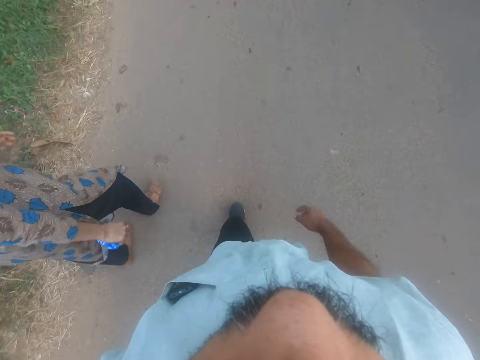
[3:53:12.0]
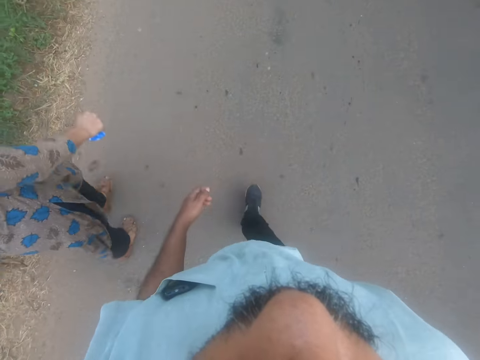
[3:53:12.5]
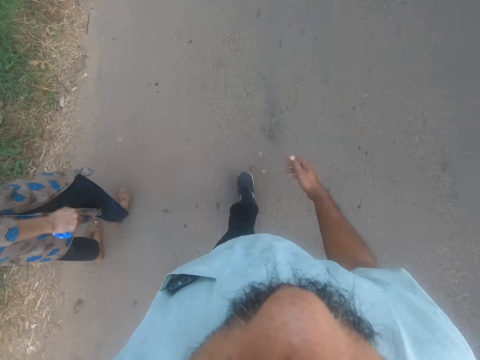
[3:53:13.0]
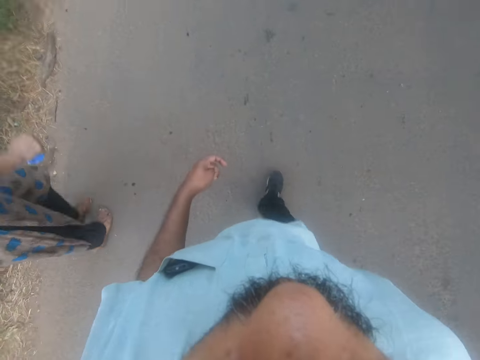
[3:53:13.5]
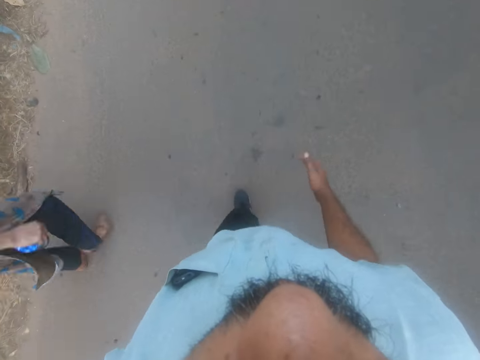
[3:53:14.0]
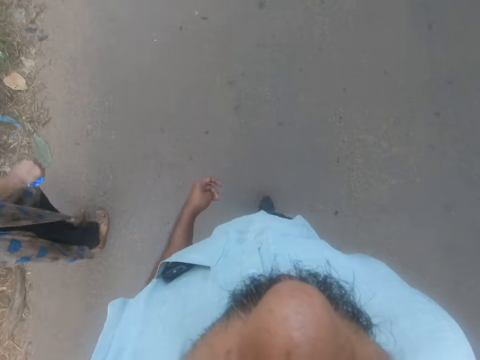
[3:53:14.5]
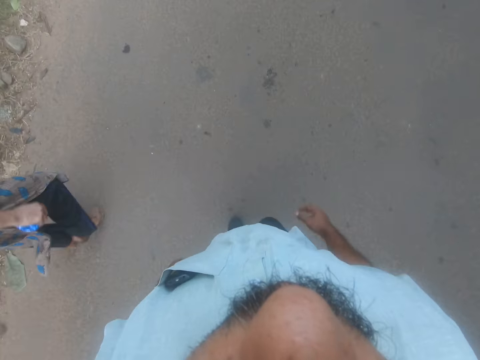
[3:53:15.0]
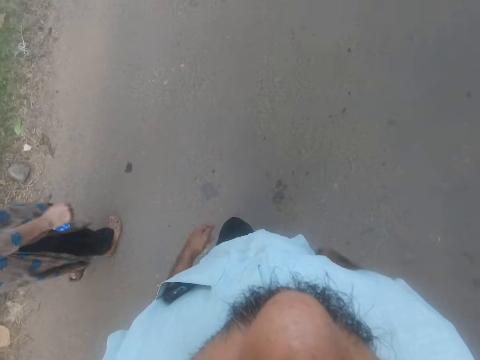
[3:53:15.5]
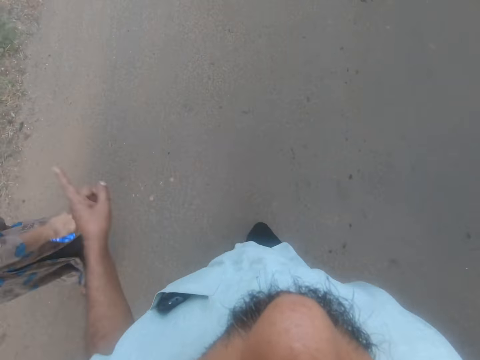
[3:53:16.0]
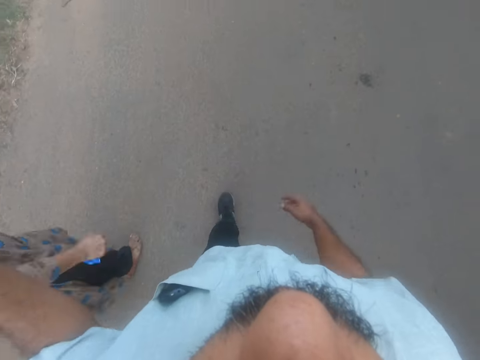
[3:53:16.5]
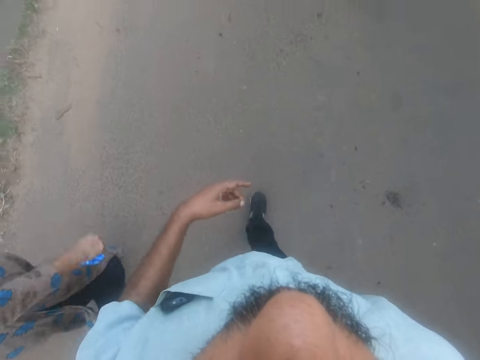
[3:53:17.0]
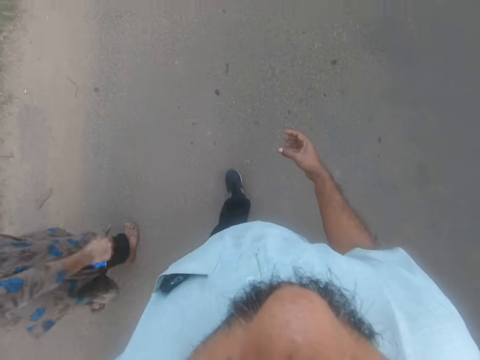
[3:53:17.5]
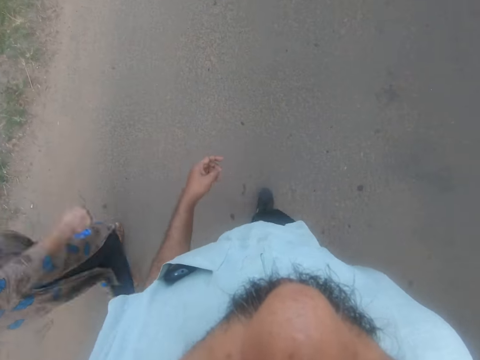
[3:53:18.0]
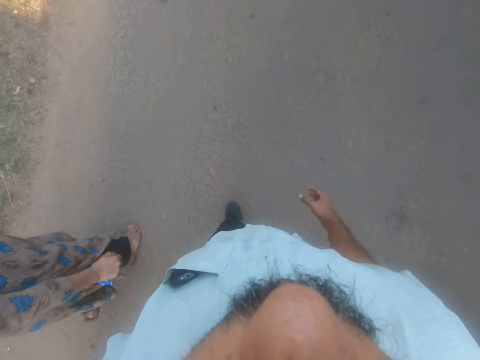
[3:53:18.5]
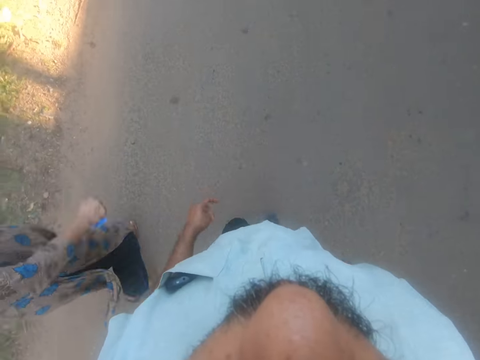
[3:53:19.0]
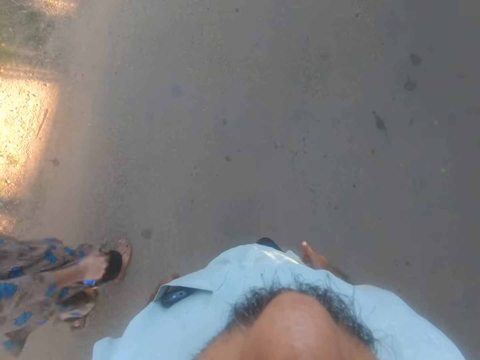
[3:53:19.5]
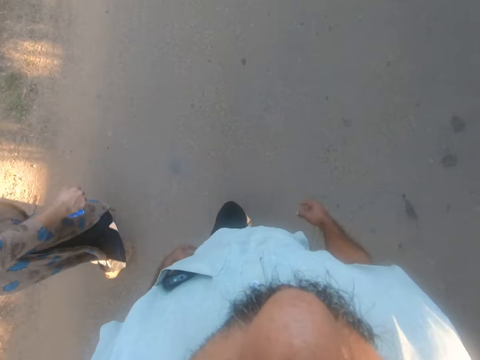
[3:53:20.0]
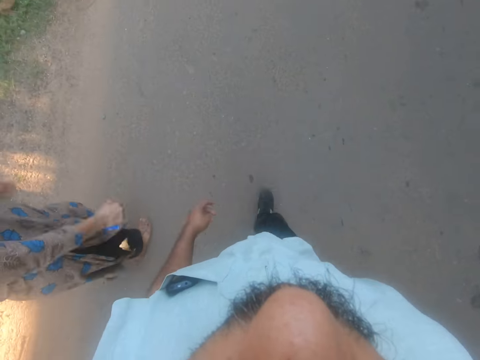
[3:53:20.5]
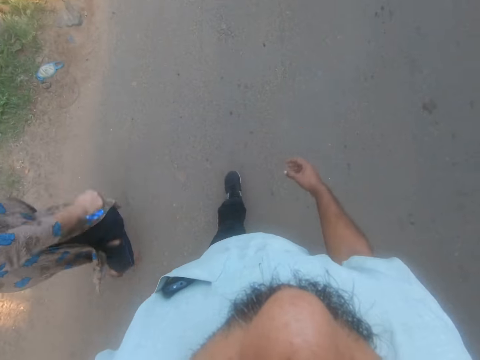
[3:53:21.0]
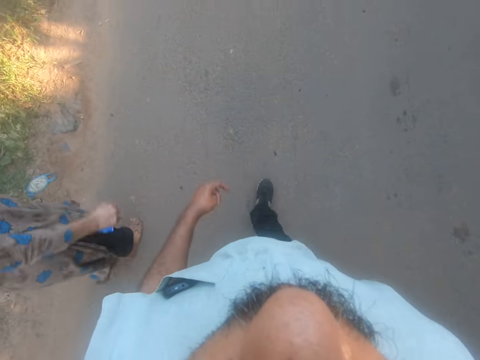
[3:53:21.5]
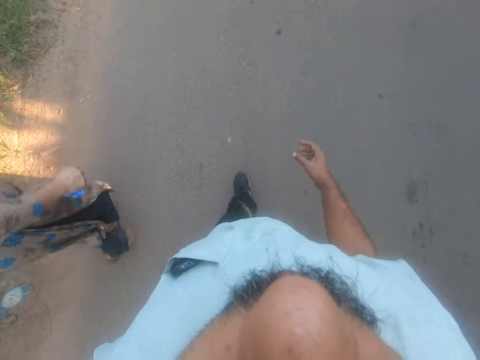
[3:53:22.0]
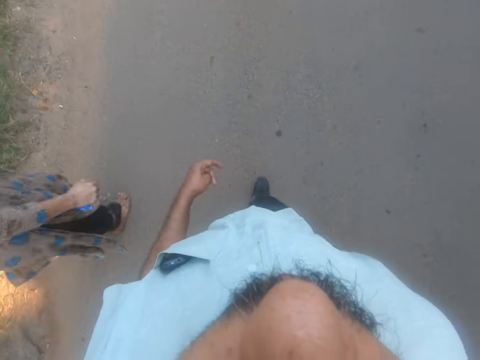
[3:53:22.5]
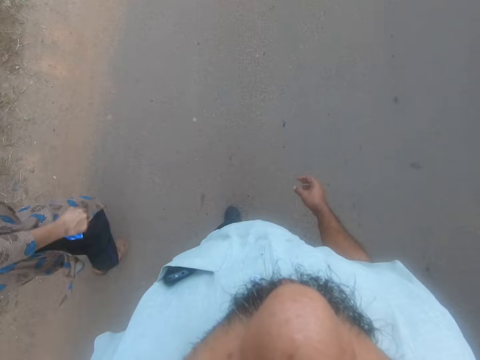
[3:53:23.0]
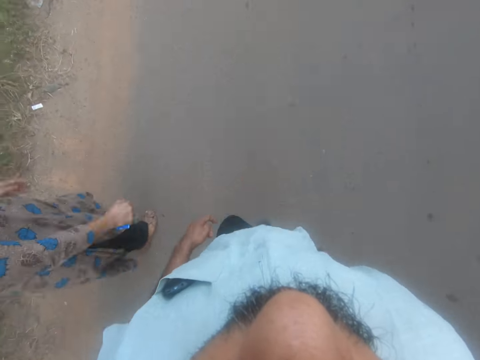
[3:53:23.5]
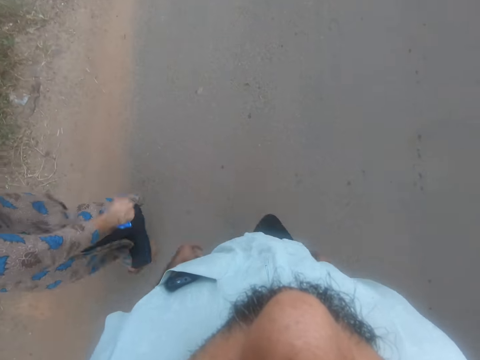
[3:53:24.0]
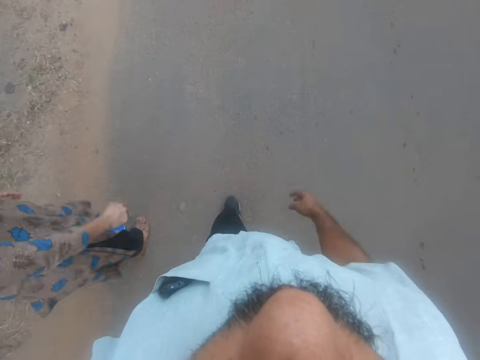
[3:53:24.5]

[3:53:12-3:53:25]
The camera wearer walks beside a woman on the road. They lift the left hand. They walk on the road. The woman talks to the camera wearer.

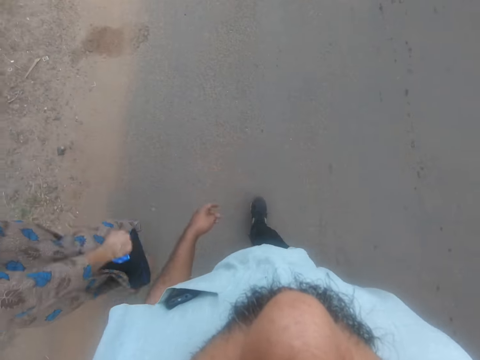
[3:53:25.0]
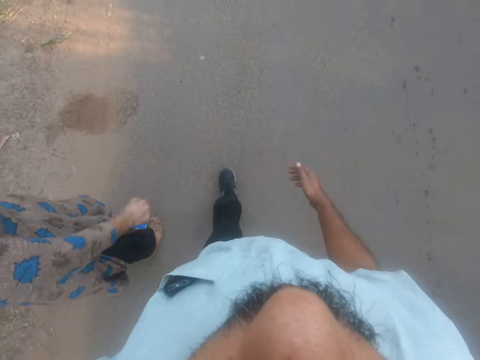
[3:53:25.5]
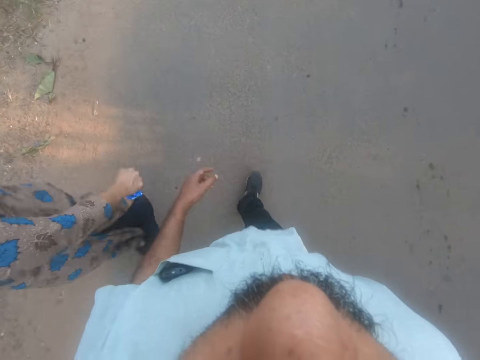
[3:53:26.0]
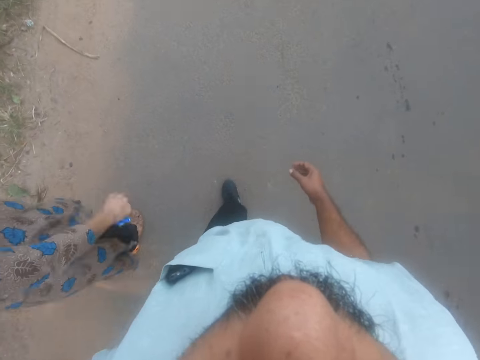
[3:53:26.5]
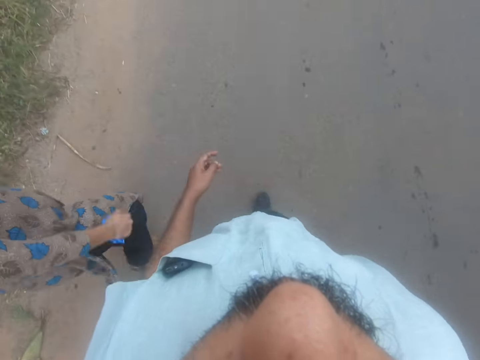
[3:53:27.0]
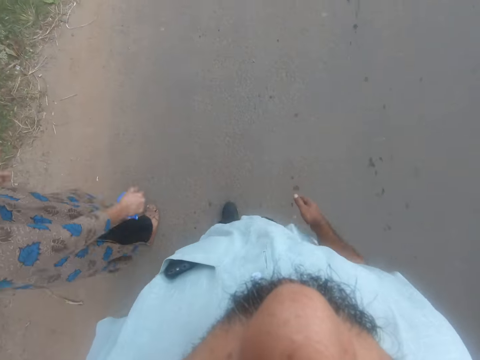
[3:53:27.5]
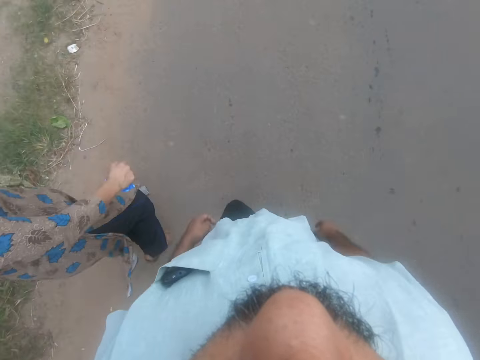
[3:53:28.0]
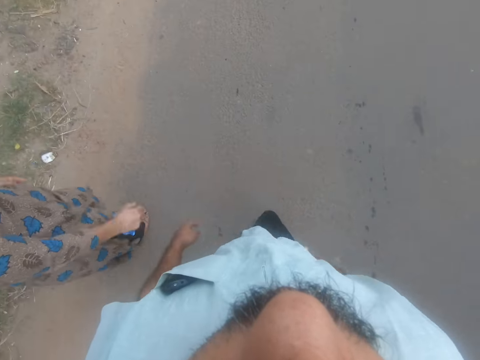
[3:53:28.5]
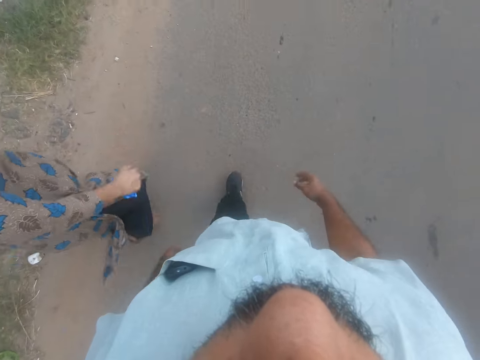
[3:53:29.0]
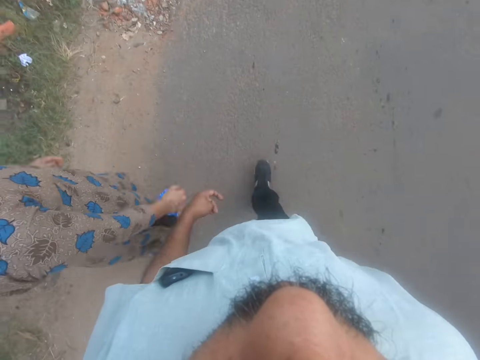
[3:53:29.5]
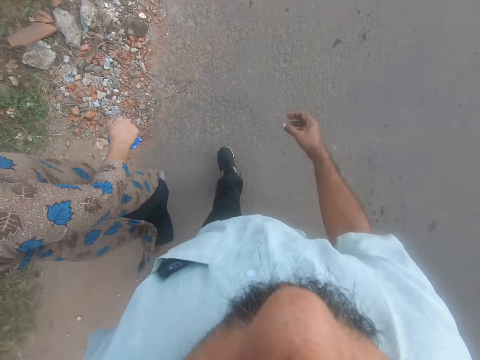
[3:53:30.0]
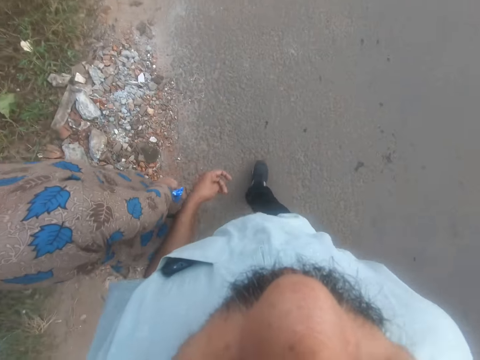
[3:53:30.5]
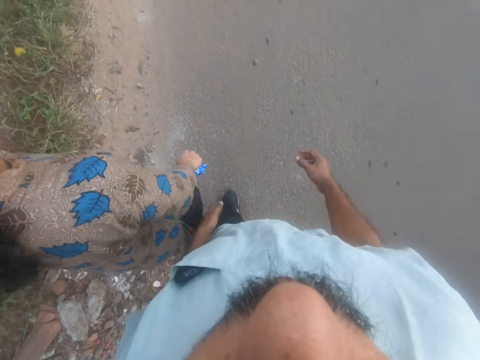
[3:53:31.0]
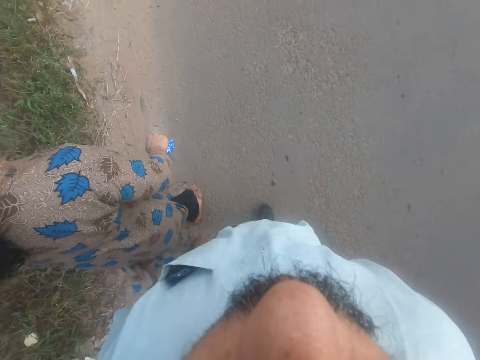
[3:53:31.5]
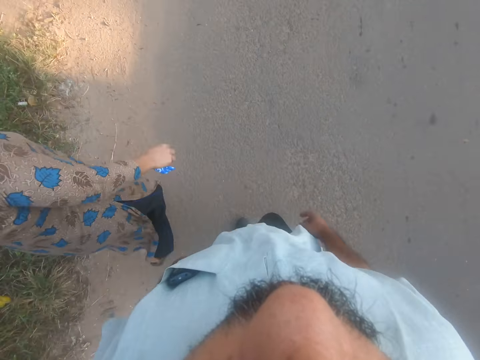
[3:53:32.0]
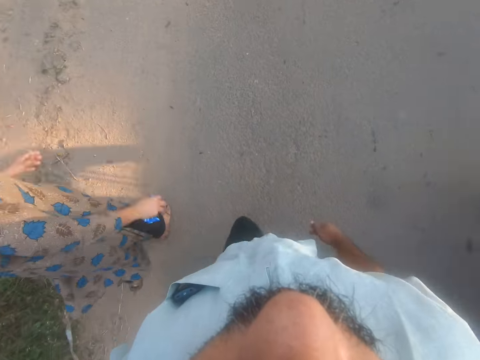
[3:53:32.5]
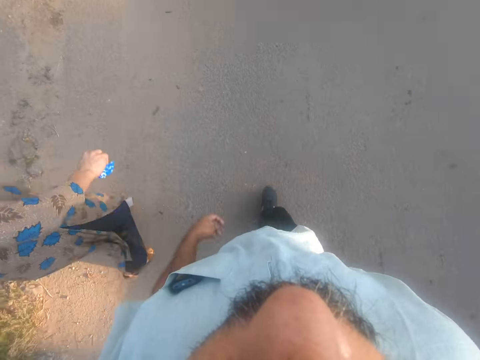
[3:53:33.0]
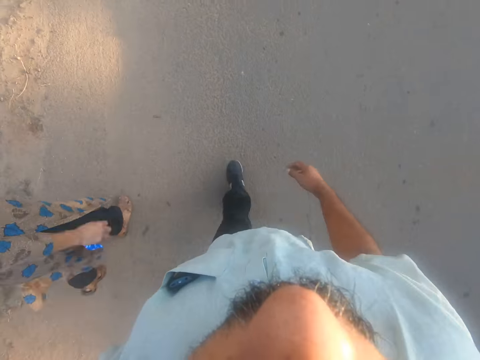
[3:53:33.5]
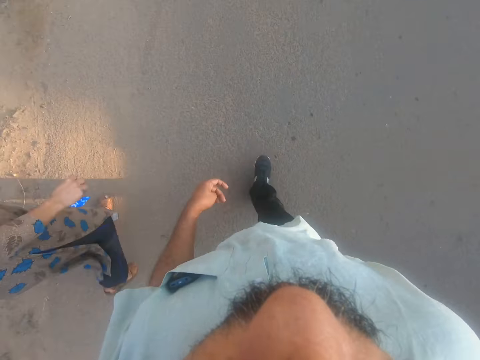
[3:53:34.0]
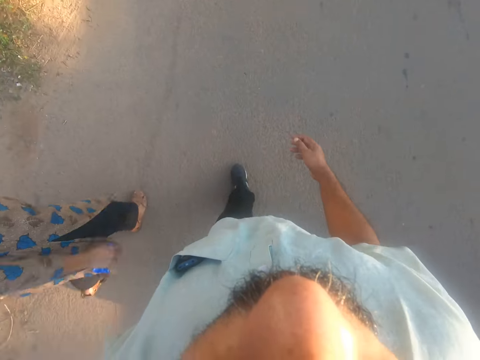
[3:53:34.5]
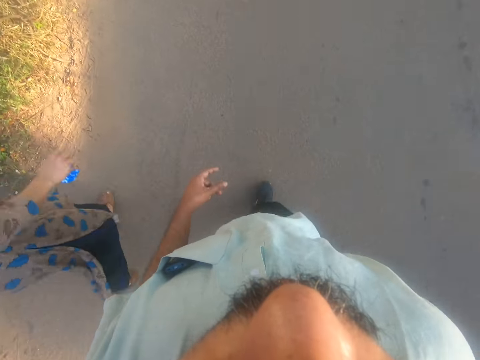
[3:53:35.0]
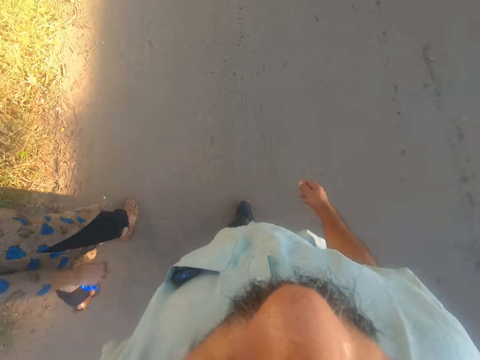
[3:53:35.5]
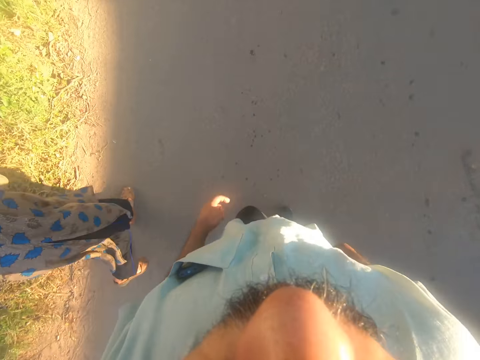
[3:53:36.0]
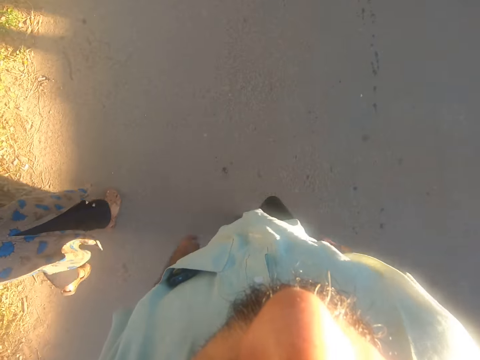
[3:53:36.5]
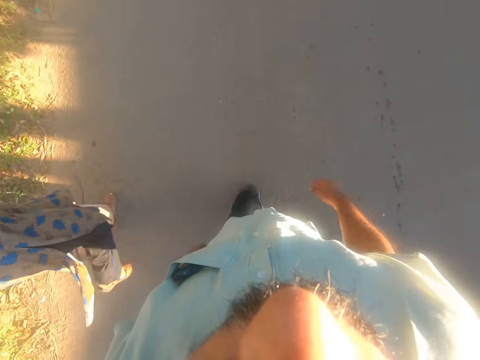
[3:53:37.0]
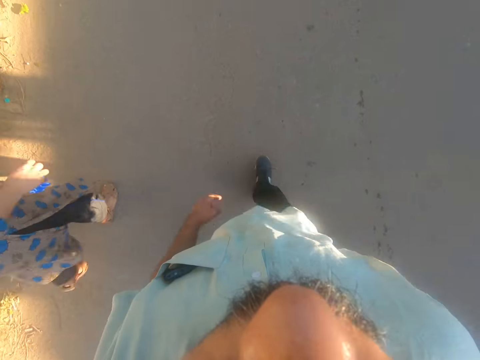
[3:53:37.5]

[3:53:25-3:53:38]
The camera wearer talks to a woman. They walk on the road.
